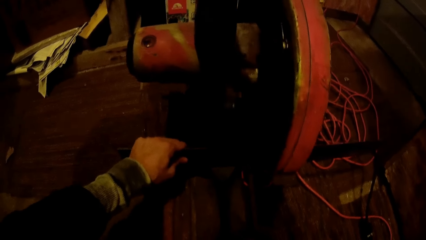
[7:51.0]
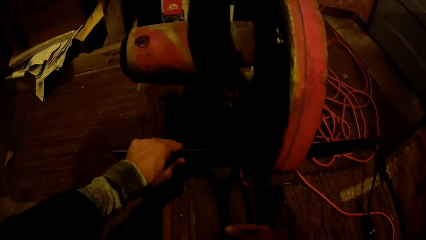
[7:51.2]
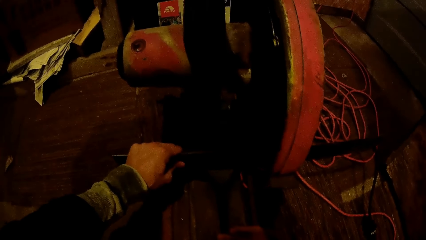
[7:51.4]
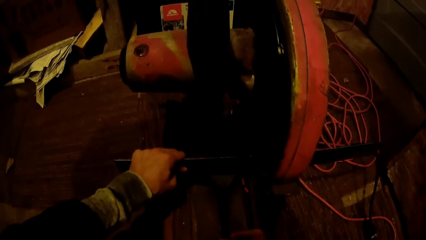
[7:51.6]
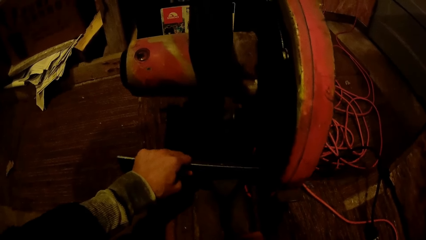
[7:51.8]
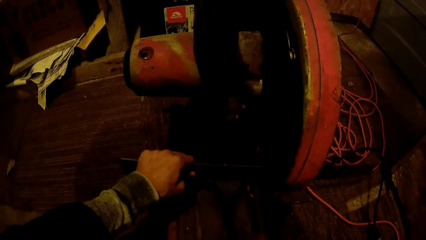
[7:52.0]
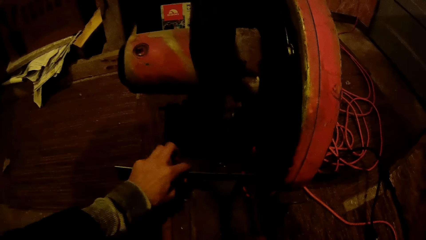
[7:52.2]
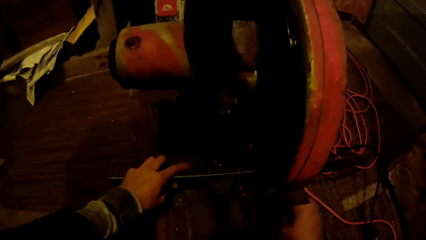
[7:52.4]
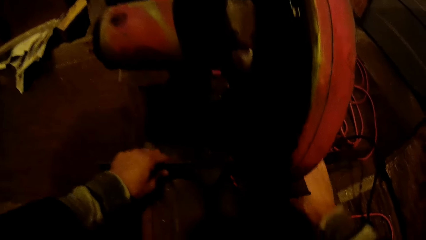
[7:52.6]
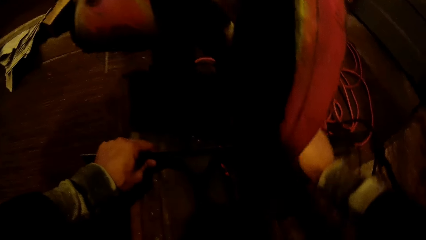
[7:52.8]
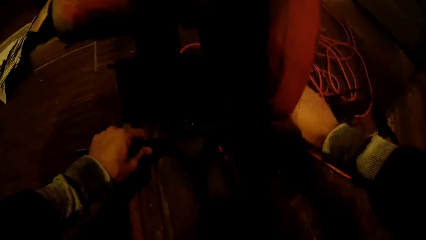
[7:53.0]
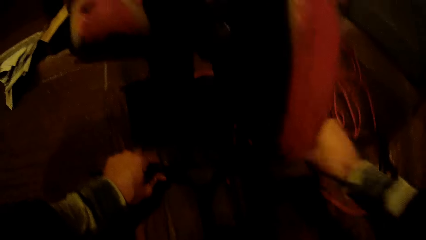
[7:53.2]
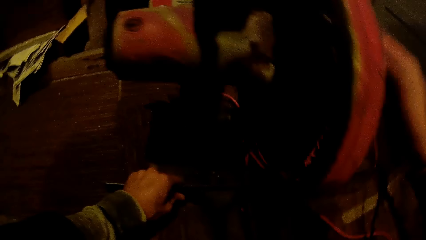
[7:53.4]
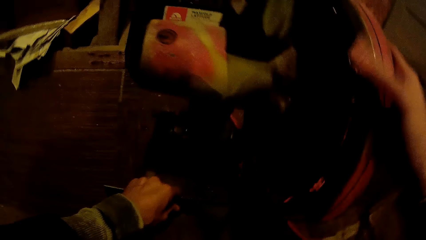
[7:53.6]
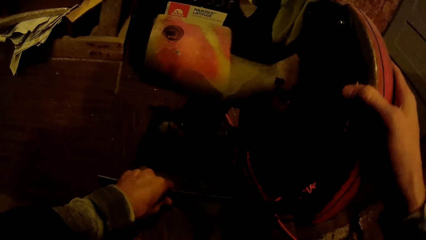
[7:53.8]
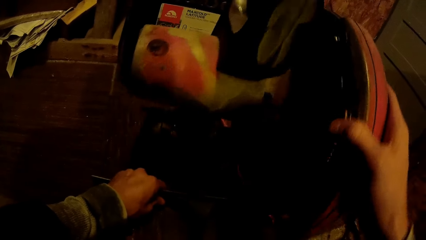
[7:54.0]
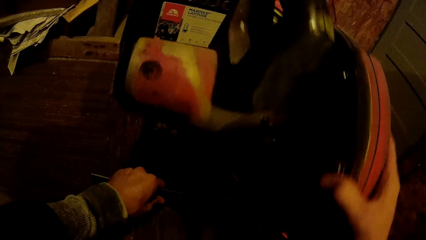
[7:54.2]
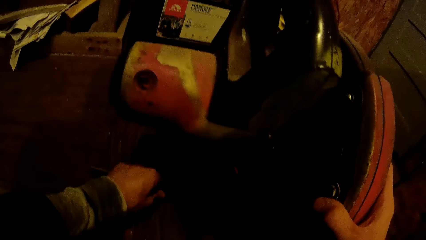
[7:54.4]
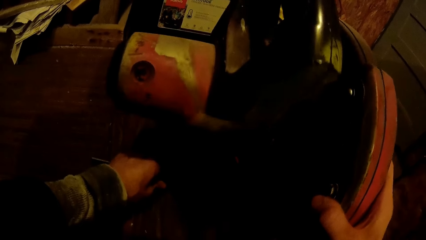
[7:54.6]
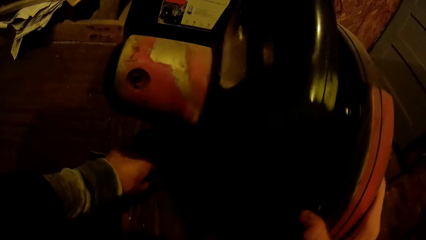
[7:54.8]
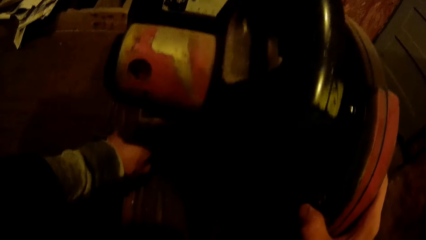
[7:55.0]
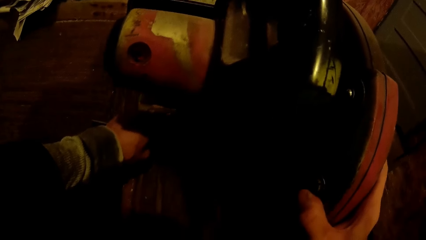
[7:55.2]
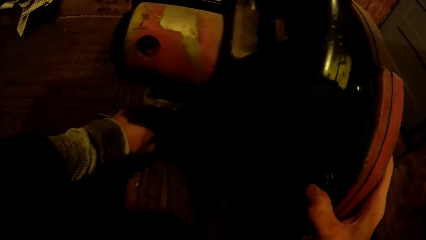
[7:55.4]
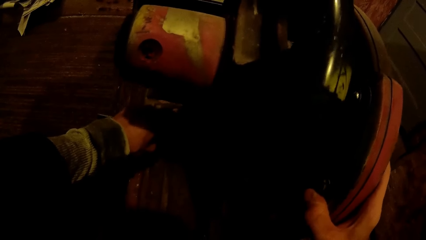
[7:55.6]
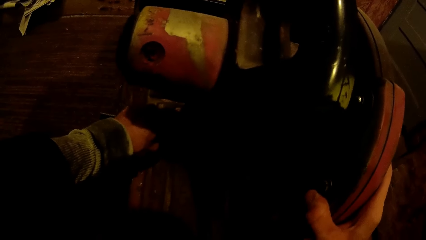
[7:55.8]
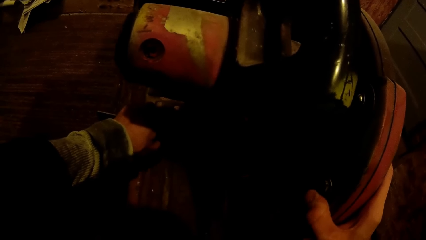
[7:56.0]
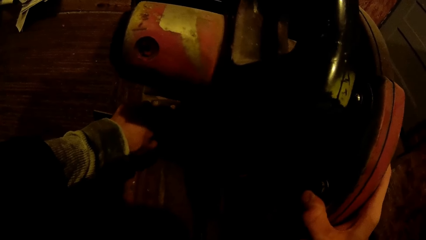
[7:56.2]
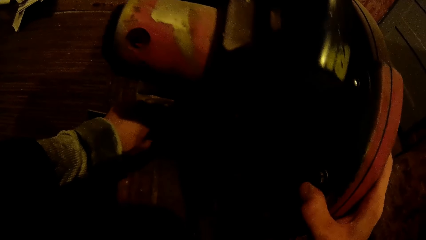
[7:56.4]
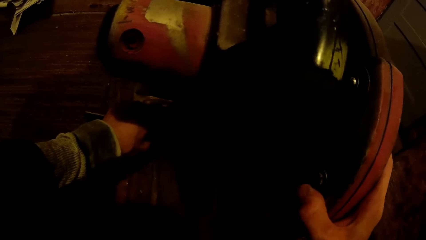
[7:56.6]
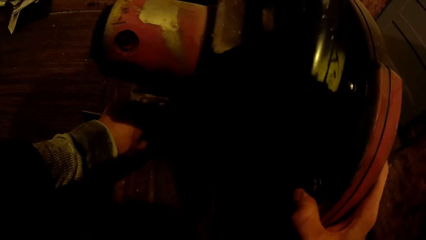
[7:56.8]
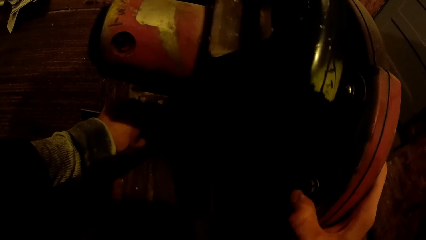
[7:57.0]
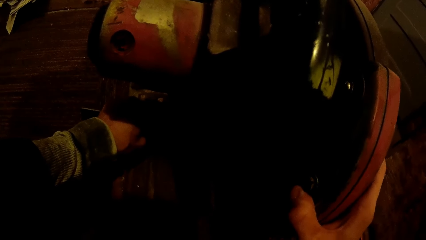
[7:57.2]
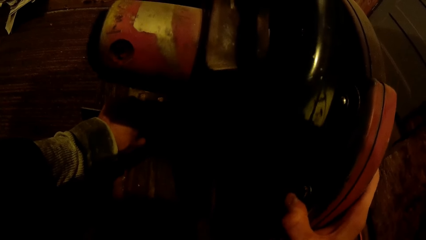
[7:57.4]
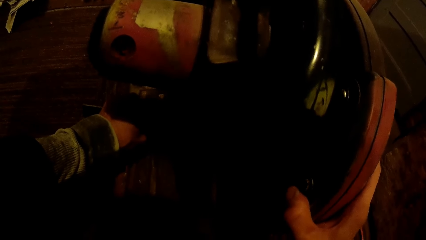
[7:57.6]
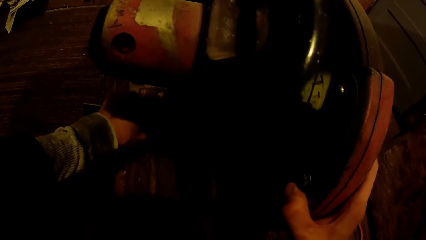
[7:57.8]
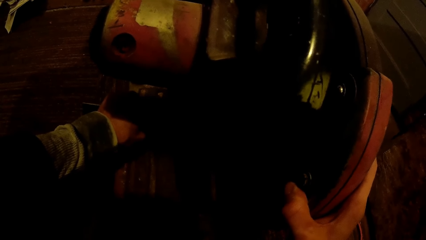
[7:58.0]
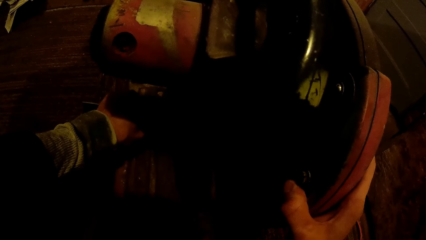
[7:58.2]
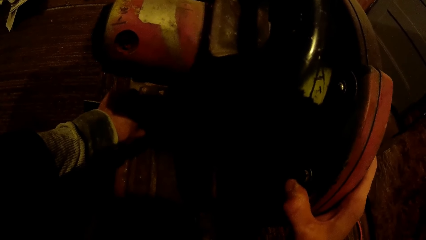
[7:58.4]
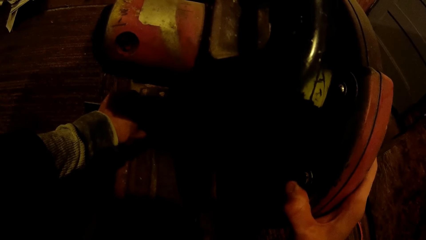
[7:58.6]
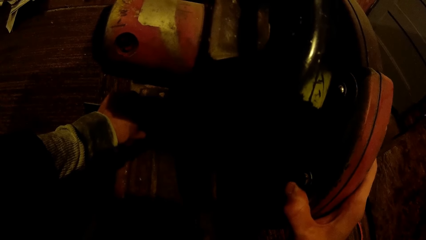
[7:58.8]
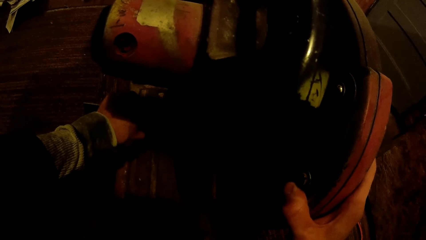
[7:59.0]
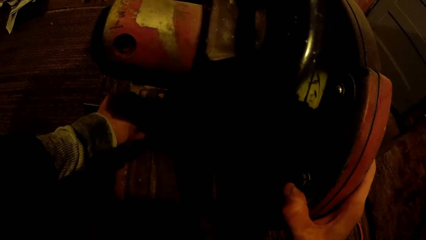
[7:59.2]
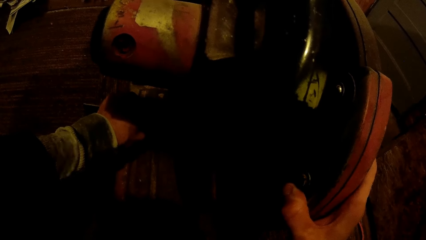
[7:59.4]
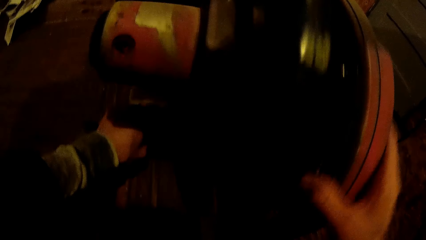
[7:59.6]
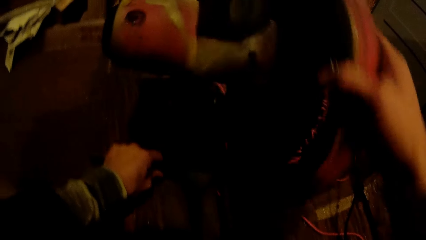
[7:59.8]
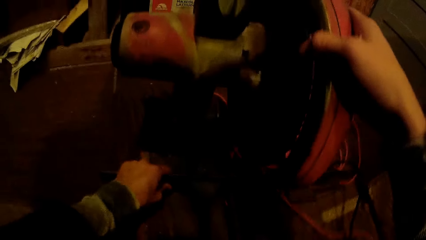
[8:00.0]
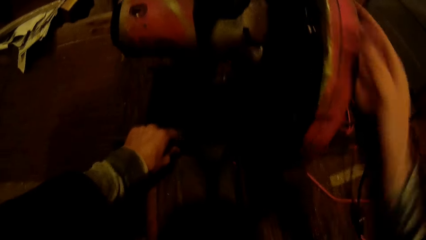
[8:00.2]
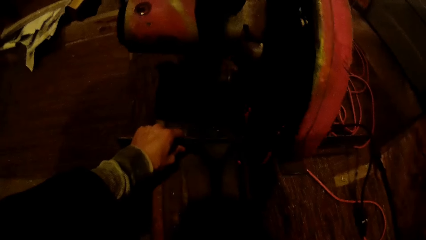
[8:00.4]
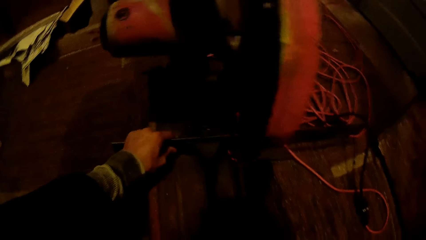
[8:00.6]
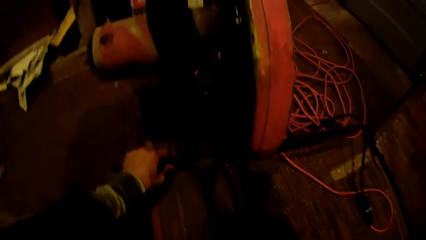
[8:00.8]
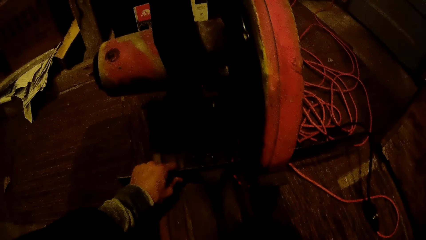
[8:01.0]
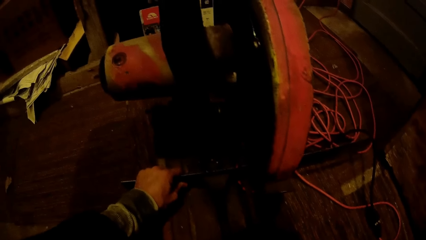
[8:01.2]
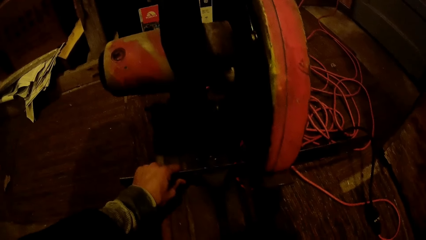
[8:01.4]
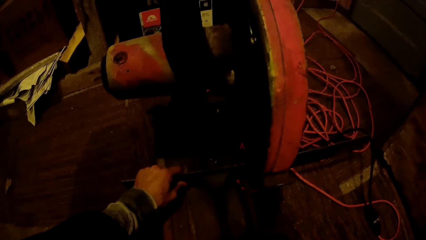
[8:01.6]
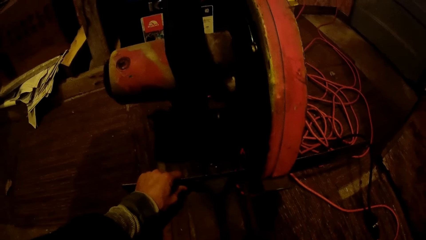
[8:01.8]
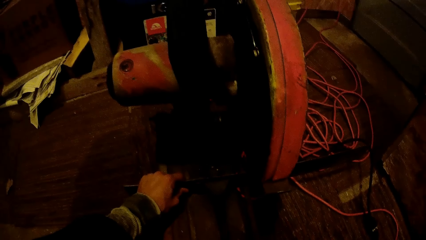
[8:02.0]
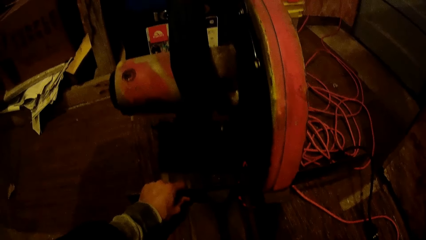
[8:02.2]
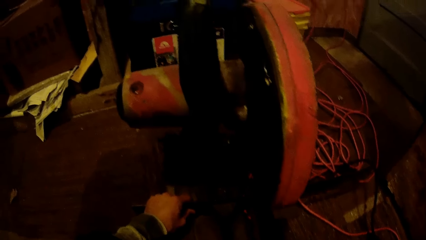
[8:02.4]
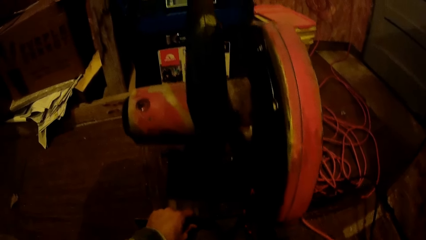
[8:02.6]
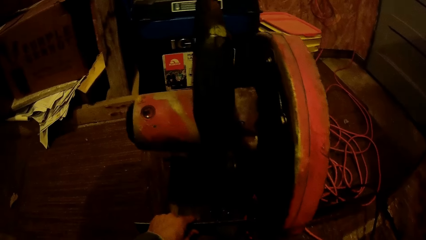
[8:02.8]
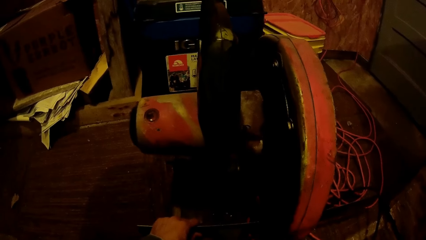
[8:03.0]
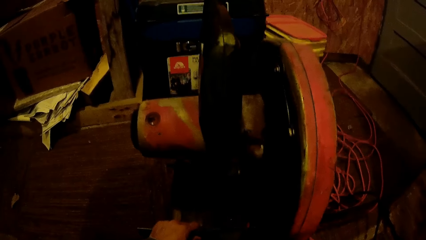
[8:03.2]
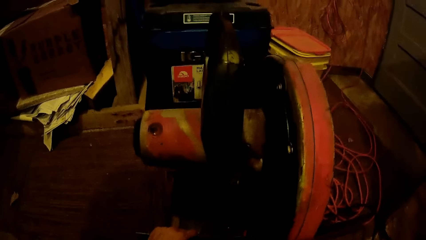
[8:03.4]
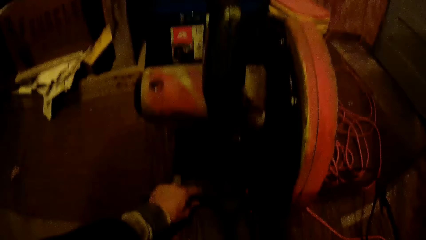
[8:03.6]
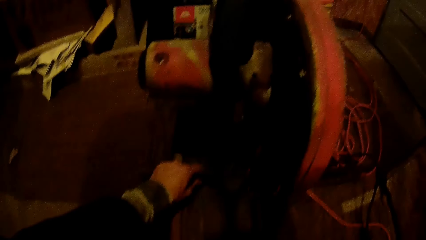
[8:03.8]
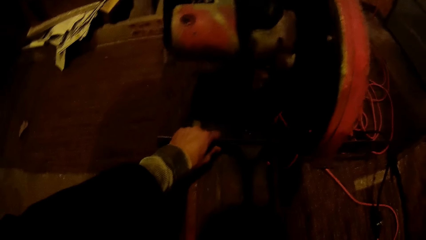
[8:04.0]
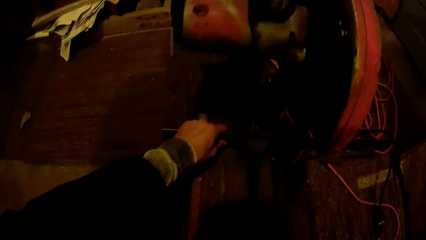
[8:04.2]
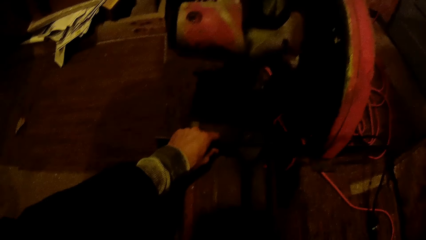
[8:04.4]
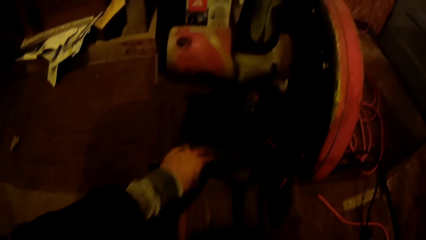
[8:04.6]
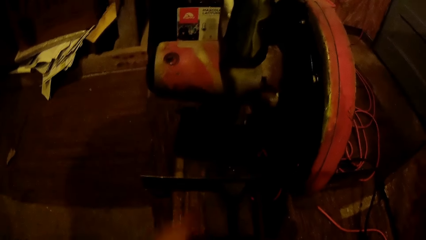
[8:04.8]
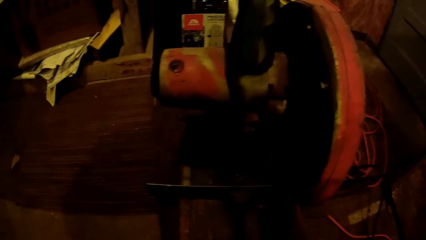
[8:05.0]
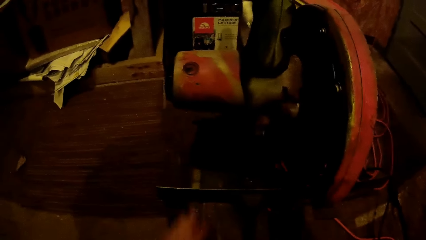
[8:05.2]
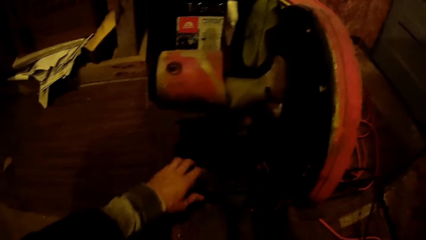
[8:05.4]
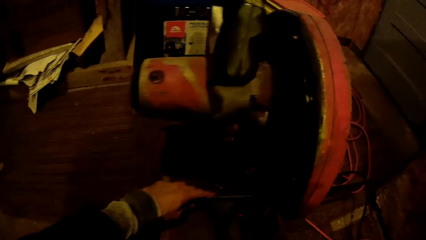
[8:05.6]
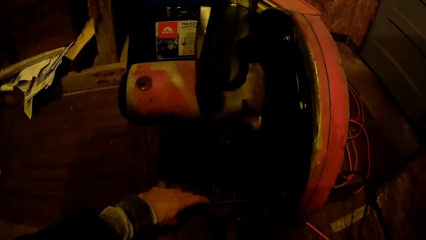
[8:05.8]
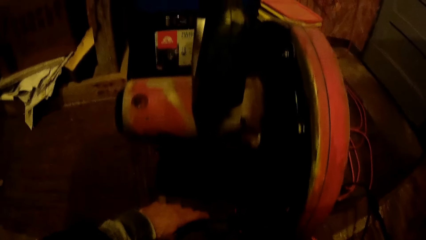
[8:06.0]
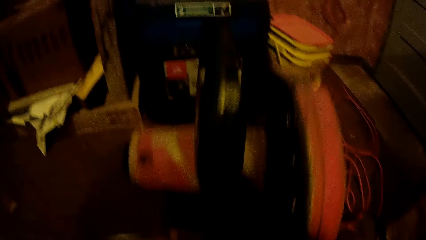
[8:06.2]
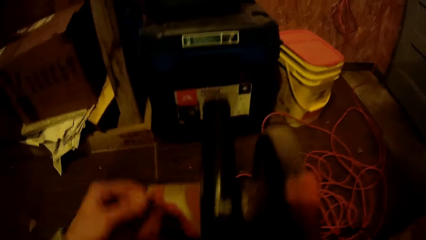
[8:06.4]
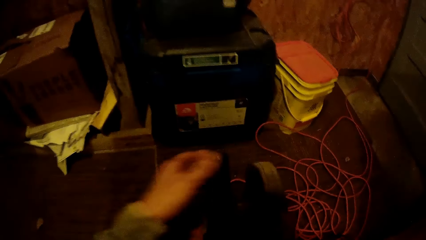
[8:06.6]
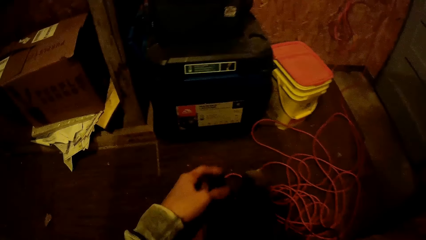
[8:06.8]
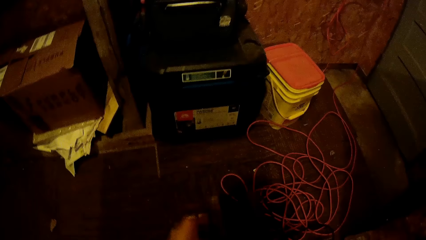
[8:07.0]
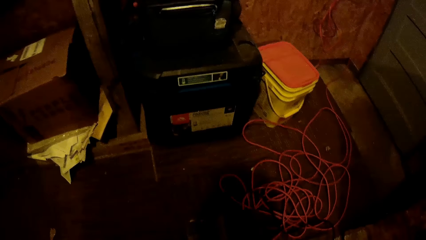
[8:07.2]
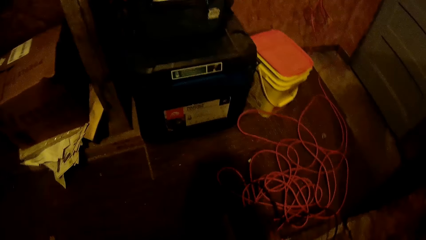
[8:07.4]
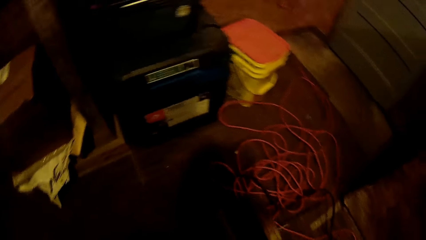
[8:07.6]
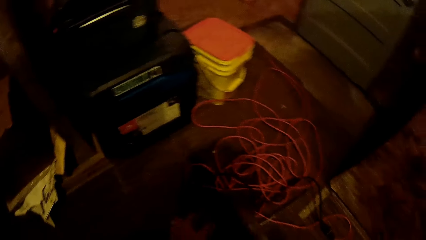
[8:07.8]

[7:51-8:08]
The camera wearer cuts the metal with the cutting machine.
